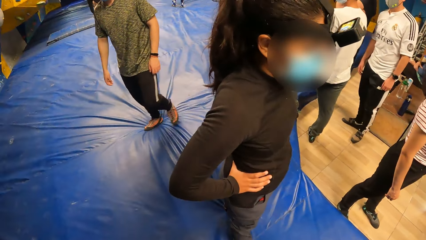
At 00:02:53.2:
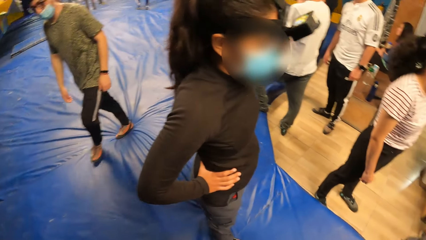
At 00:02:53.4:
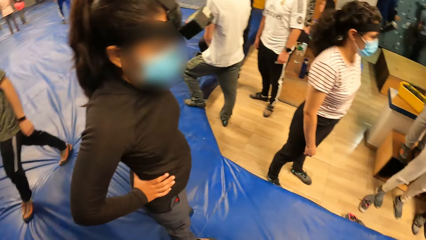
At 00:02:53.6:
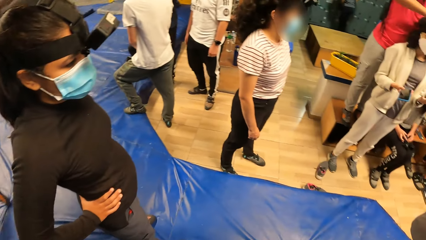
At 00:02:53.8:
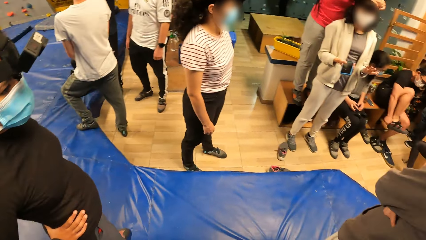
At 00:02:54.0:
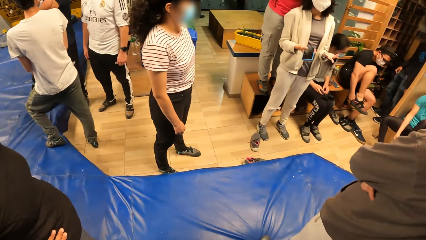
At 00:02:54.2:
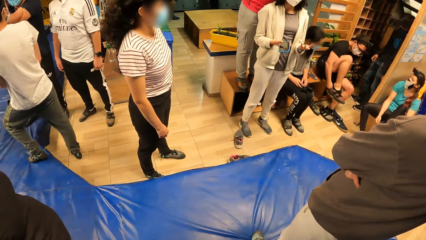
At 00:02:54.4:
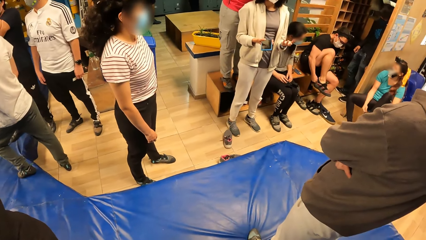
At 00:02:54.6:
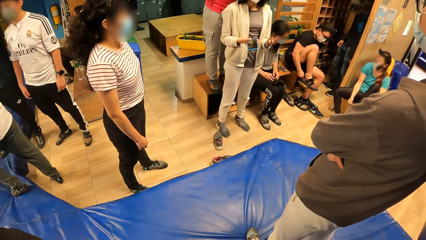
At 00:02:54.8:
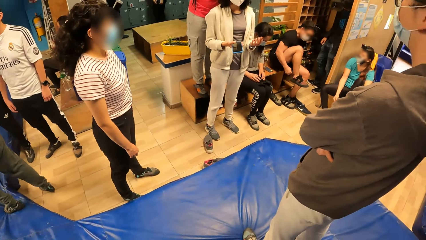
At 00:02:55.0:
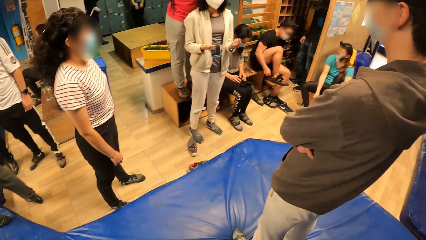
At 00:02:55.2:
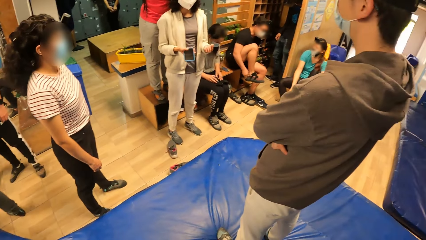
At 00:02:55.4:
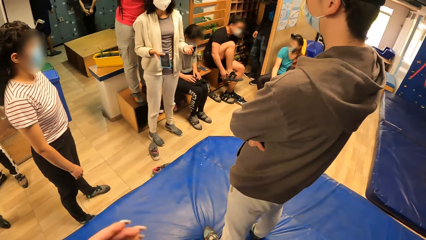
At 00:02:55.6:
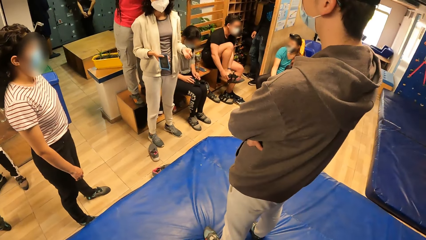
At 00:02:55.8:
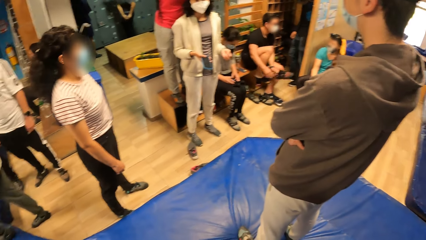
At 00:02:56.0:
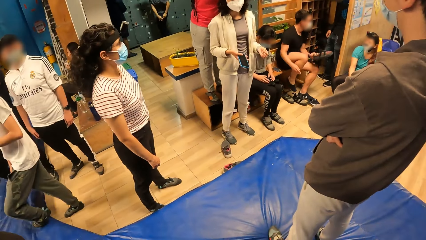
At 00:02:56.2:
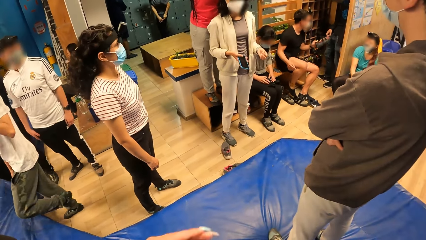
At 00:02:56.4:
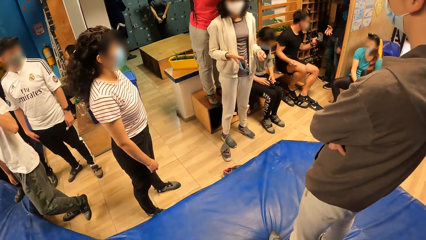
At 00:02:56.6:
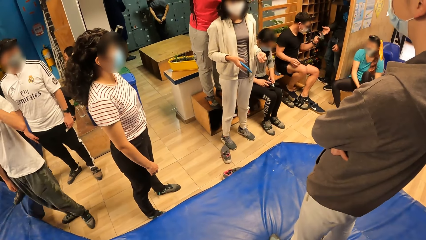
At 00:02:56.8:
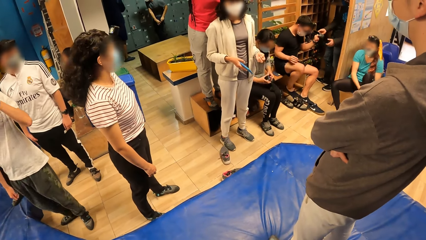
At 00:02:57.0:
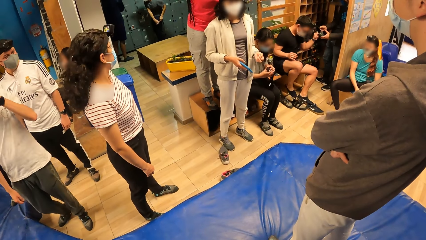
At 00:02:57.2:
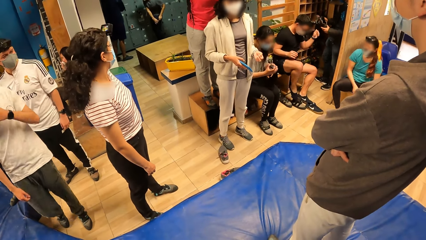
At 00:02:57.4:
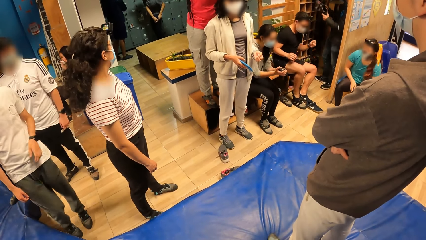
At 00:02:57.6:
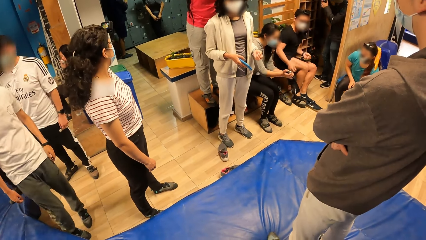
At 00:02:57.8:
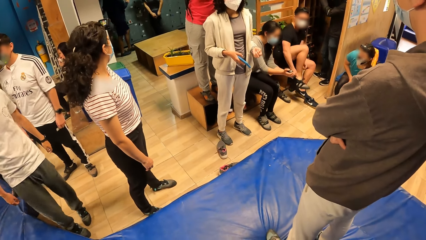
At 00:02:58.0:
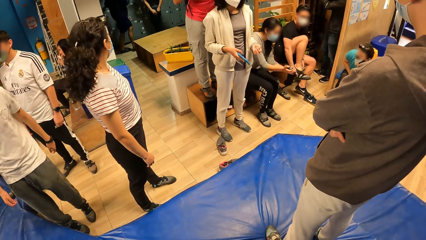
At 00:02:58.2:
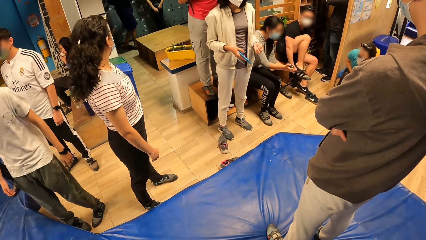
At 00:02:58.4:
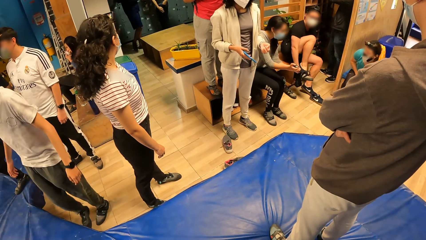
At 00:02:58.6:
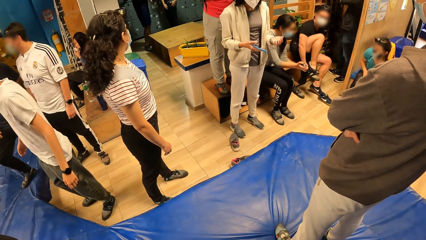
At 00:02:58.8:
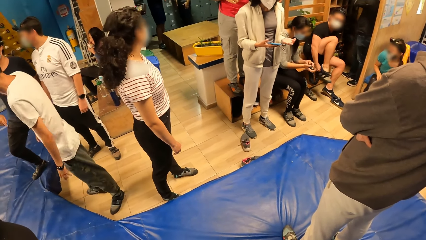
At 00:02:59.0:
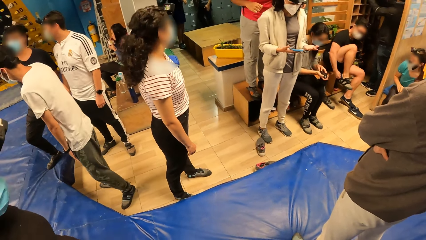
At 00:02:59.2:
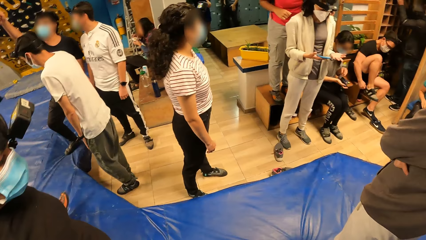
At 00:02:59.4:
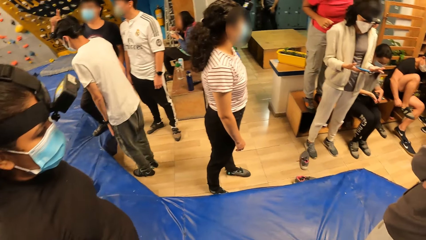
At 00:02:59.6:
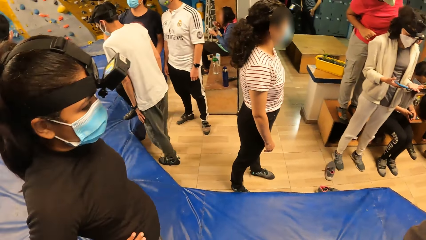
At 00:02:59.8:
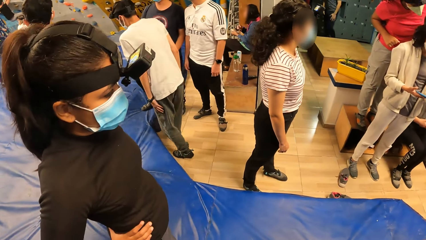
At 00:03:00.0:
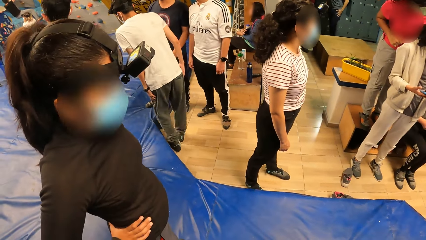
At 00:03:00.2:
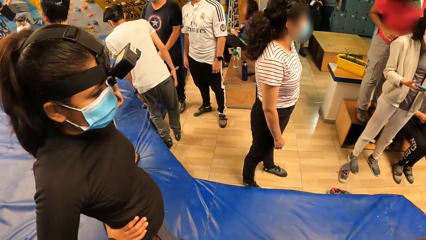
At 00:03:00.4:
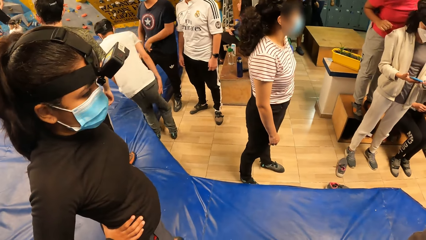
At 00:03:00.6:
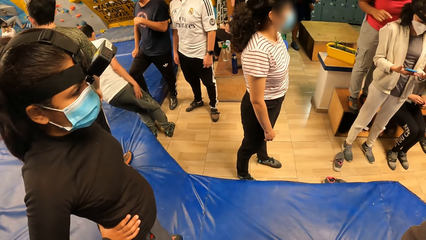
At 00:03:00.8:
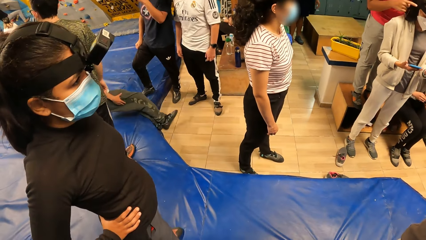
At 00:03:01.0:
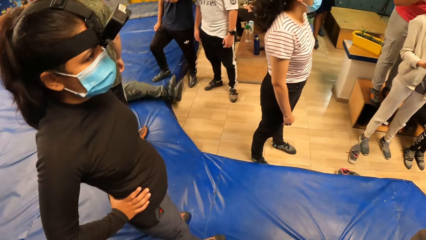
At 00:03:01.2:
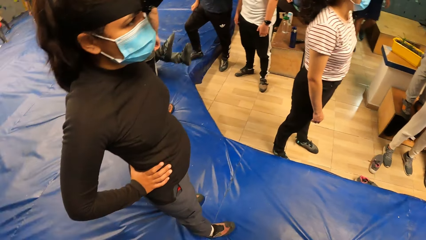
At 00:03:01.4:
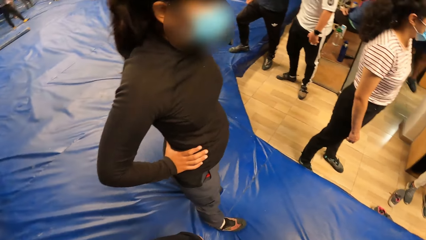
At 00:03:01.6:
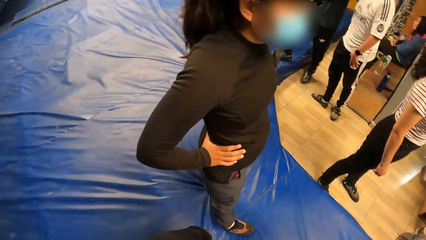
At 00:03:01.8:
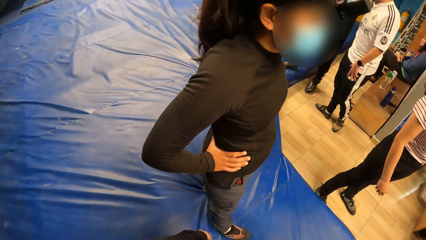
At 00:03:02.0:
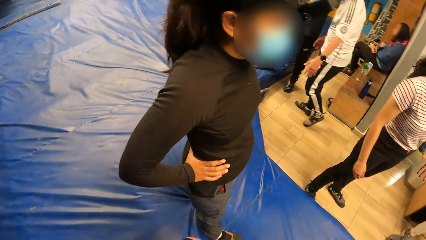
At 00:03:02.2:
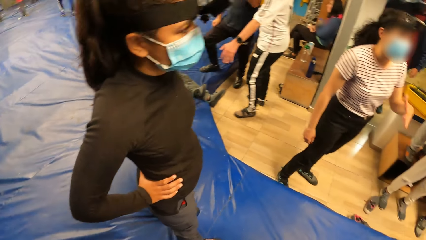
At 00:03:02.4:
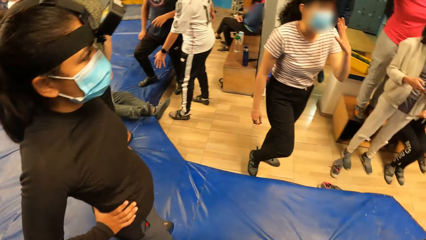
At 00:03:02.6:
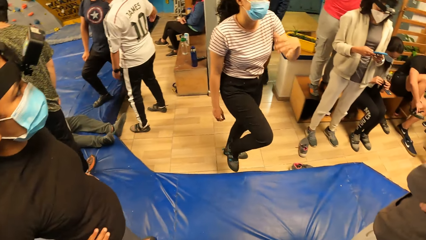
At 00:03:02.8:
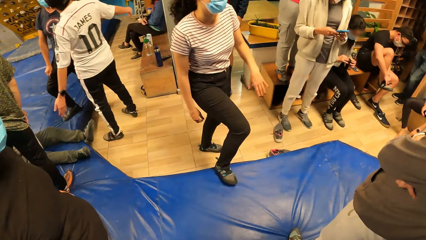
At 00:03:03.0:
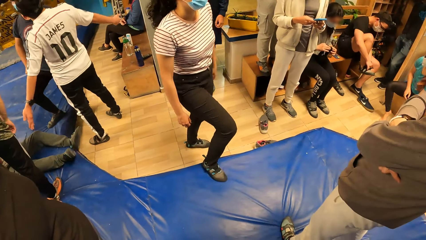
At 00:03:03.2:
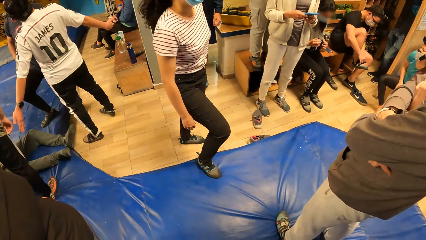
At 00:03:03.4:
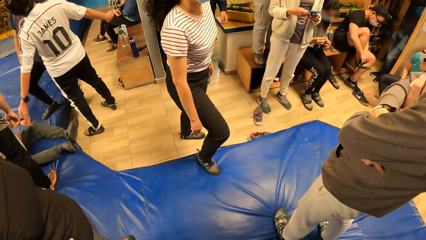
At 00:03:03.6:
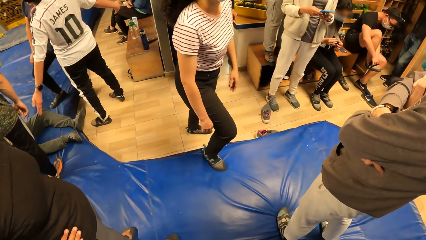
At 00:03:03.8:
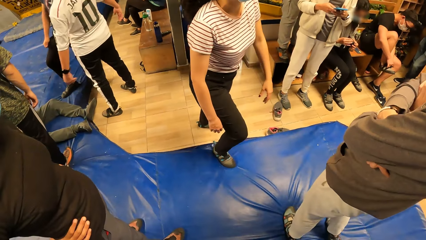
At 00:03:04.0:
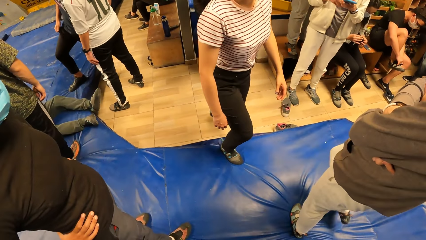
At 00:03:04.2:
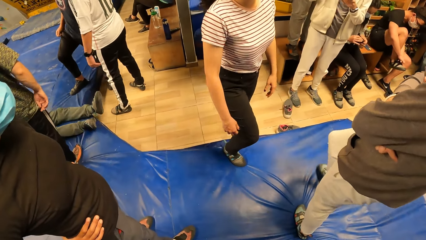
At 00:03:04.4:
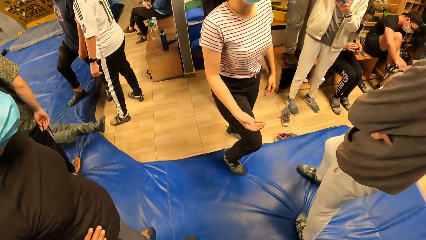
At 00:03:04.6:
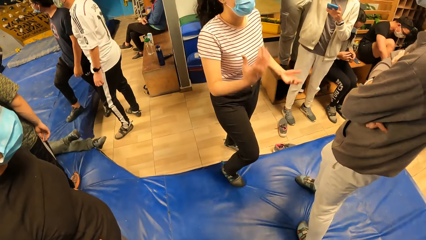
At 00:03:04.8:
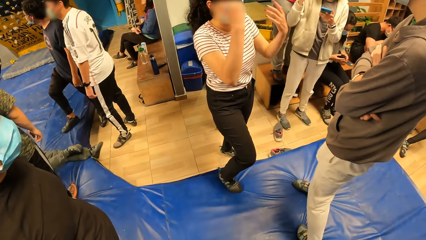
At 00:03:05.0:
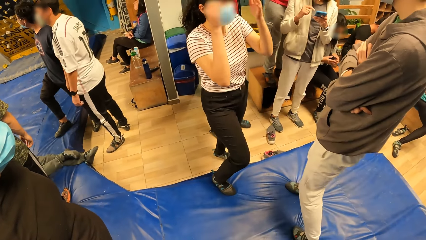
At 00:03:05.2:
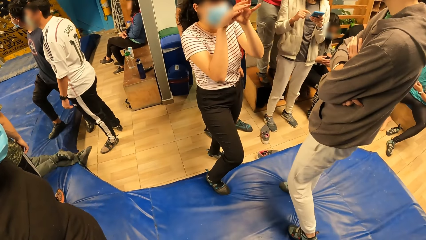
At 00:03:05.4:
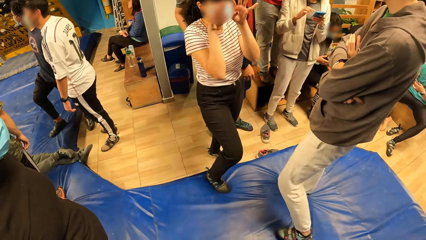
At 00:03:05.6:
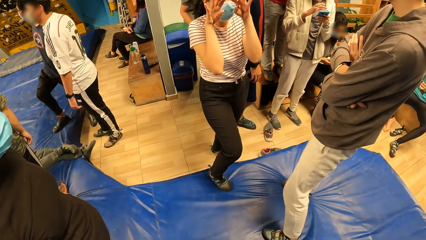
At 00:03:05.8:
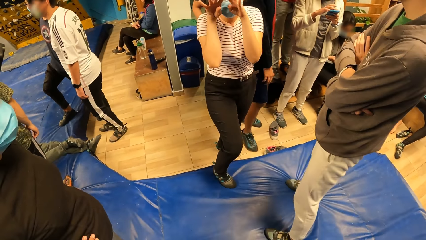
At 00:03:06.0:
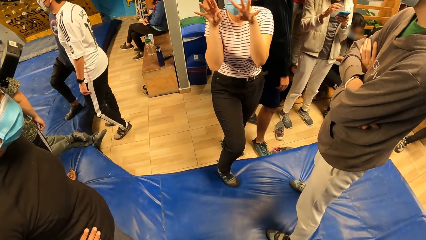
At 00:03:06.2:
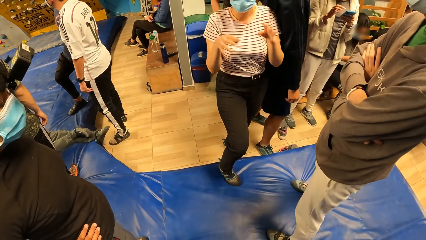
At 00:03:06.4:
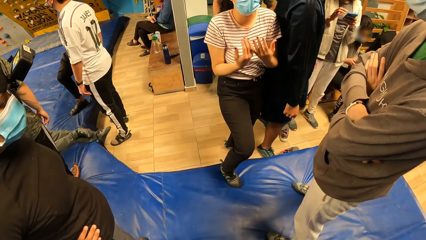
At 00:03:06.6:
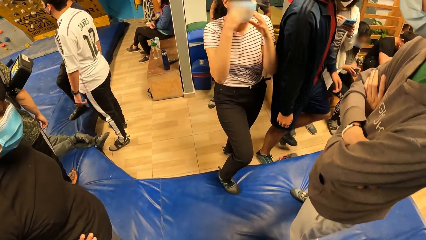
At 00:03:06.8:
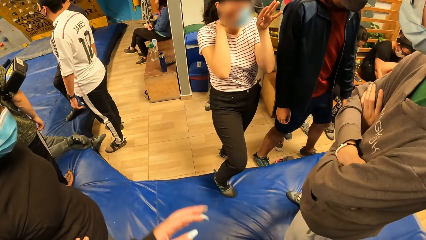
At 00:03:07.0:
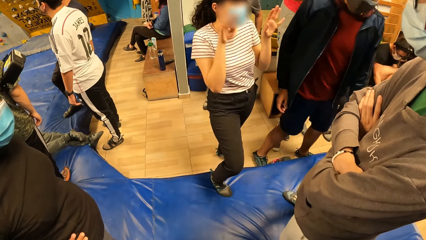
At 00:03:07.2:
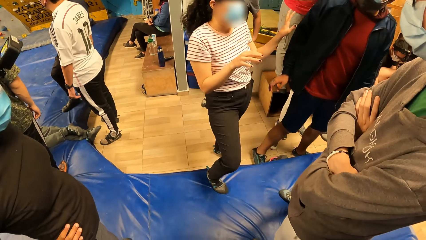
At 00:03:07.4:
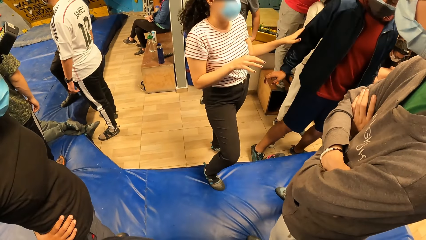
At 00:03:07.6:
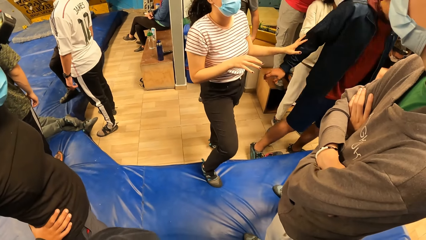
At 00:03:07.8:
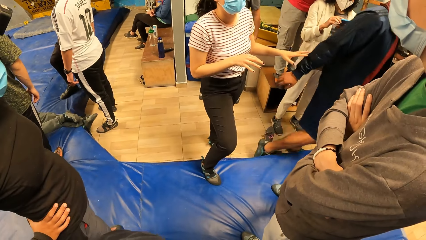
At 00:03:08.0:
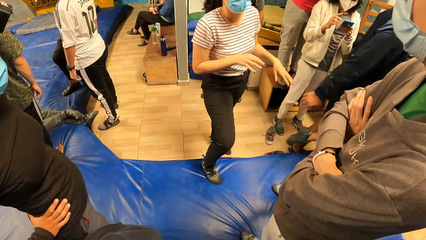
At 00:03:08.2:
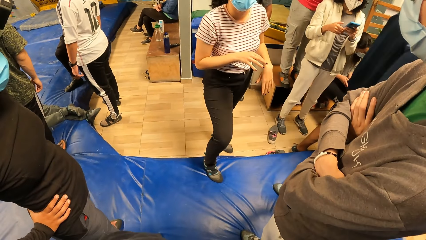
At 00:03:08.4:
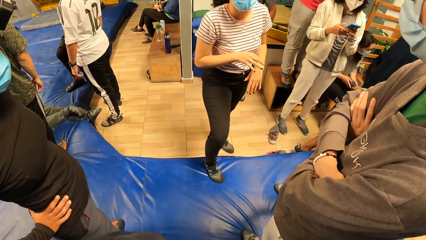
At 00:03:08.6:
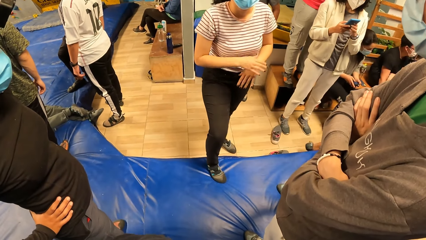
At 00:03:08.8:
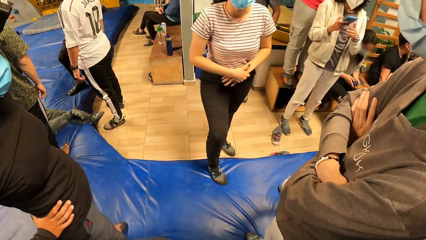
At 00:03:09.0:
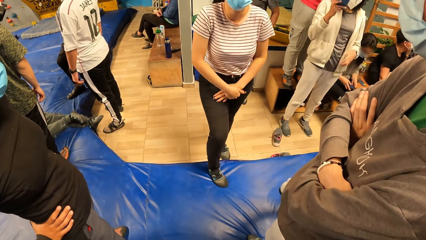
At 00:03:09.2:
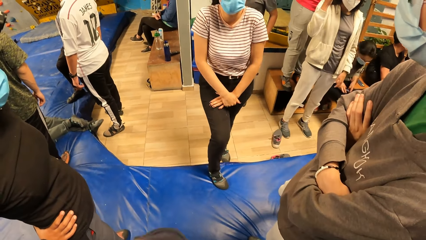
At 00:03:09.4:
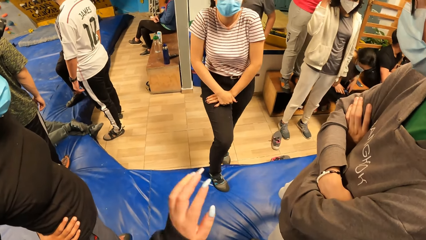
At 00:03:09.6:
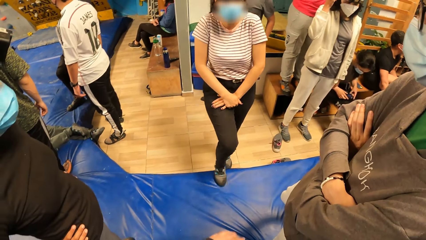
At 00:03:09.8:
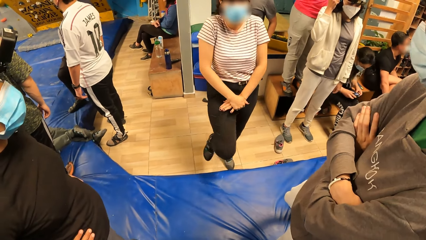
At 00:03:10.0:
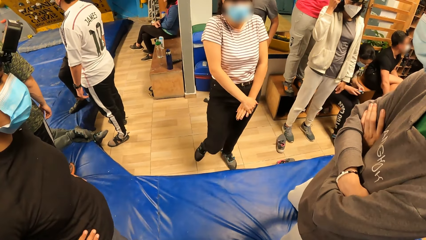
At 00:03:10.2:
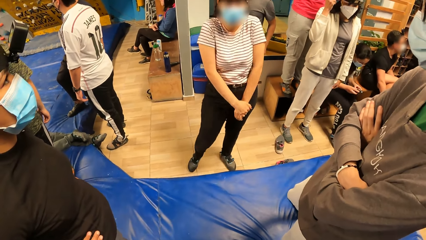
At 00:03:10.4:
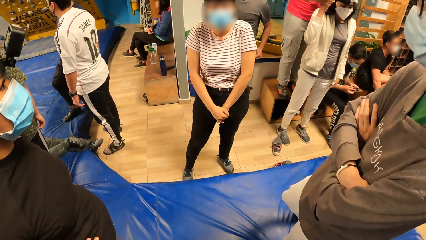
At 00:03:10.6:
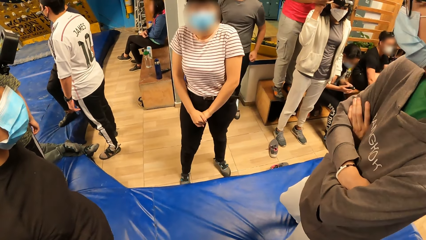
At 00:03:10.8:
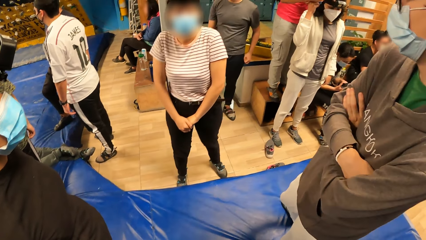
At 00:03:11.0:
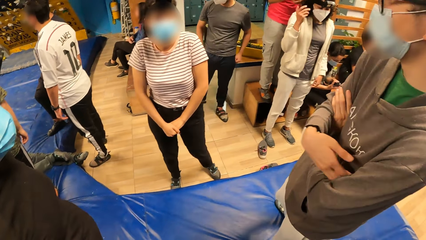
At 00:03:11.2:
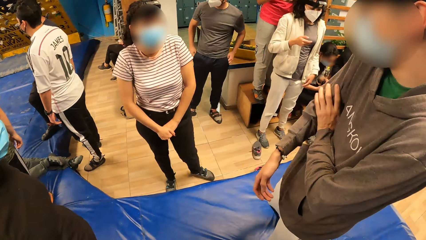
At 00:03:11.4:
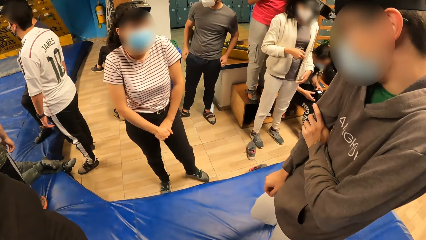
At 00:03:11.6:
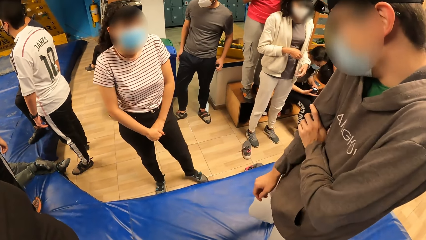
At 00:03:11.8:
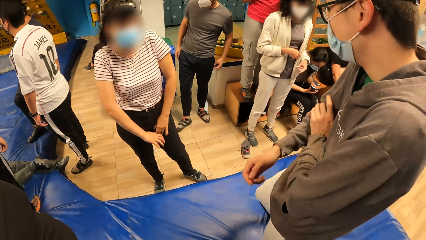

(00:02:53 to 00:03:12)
The camera wearer looks around. A man removes the climbing boot from his right leg with his hands. The camera wearer moves a hand. The man passes the right pair of the climbing boots to another man with his left hand. The first man wears the right pair of the climbing boots on his right leg with his hands. The camera wearer looks around. She raises her hand. A woman passes the phone in her right hand to another woman. The camera wearer drops her hand.
